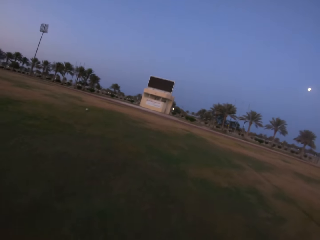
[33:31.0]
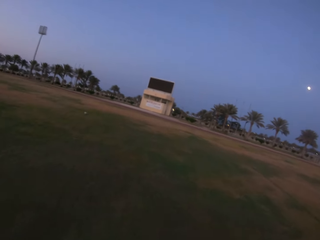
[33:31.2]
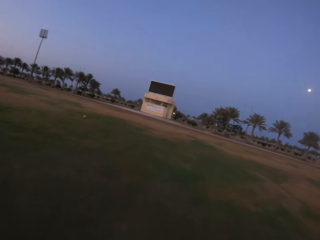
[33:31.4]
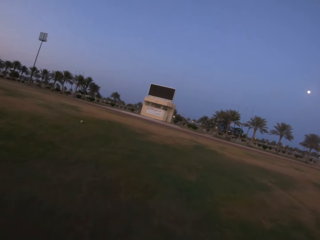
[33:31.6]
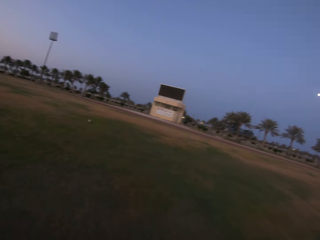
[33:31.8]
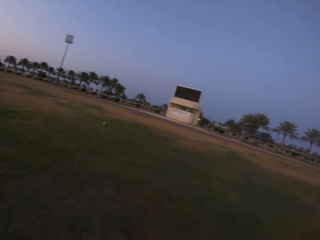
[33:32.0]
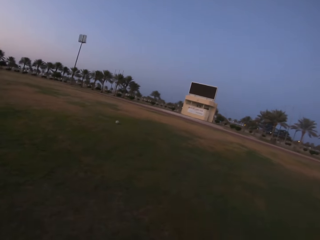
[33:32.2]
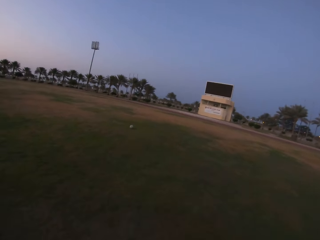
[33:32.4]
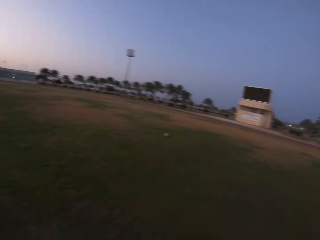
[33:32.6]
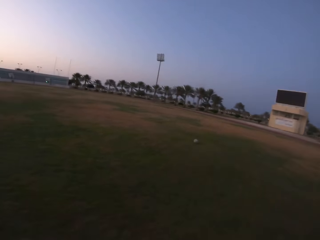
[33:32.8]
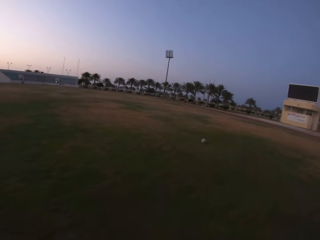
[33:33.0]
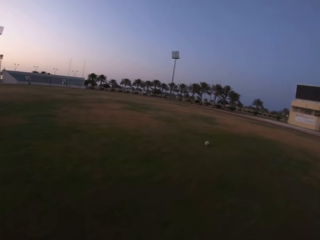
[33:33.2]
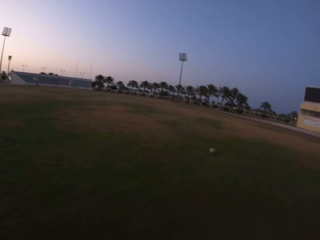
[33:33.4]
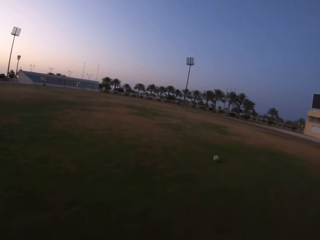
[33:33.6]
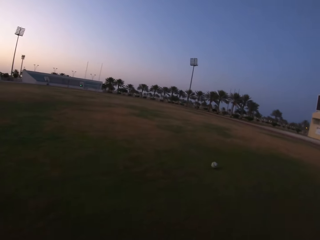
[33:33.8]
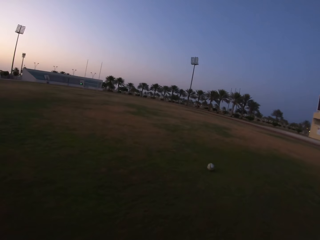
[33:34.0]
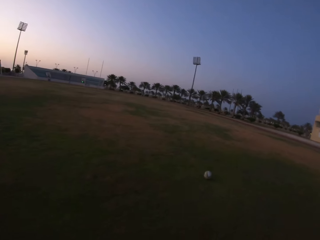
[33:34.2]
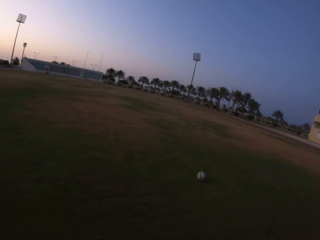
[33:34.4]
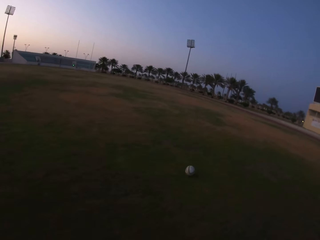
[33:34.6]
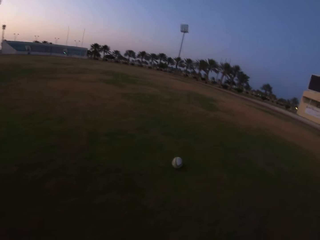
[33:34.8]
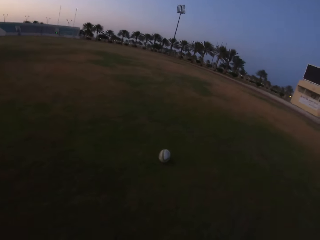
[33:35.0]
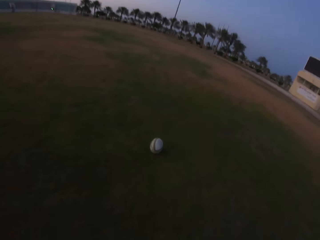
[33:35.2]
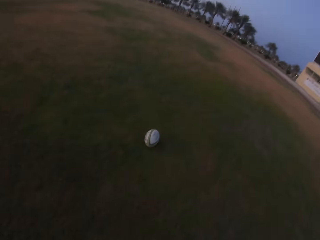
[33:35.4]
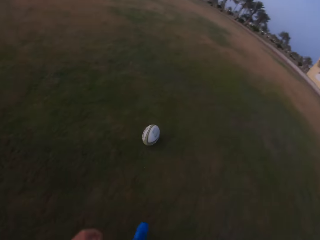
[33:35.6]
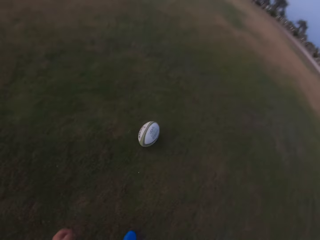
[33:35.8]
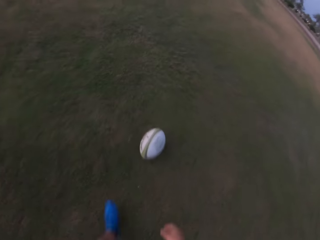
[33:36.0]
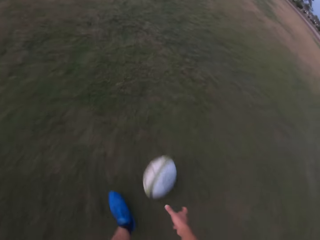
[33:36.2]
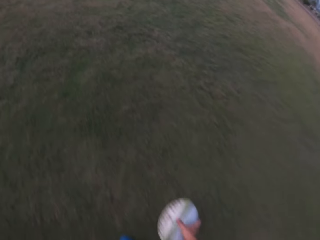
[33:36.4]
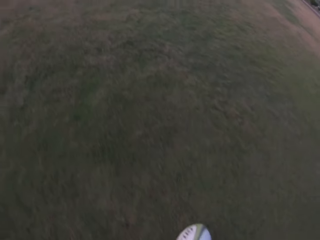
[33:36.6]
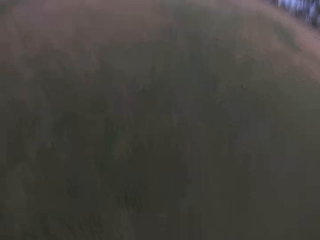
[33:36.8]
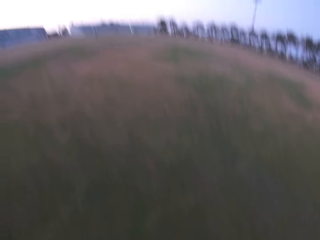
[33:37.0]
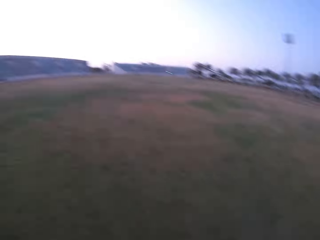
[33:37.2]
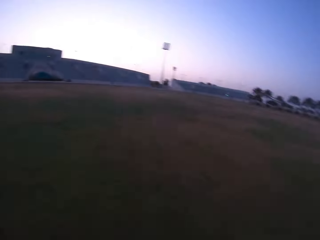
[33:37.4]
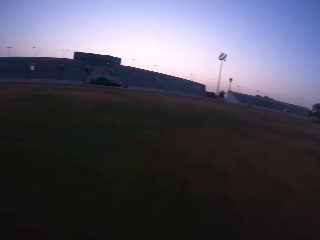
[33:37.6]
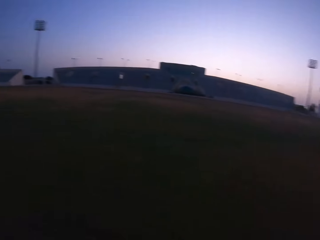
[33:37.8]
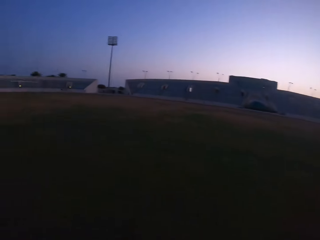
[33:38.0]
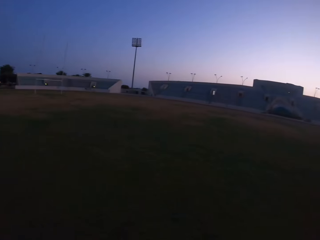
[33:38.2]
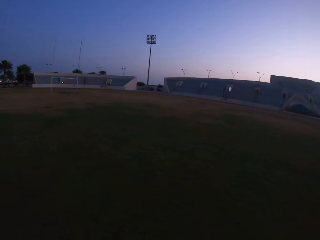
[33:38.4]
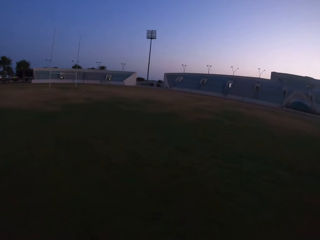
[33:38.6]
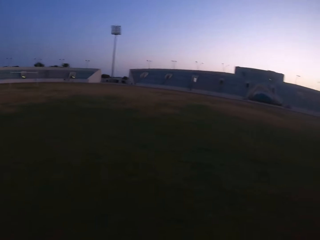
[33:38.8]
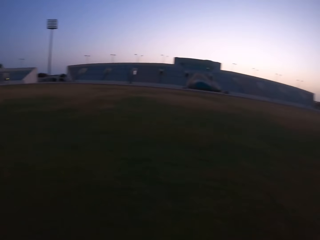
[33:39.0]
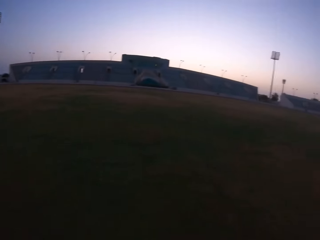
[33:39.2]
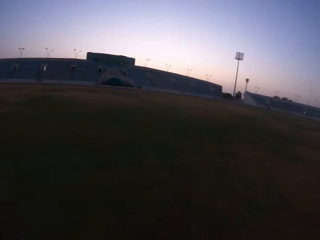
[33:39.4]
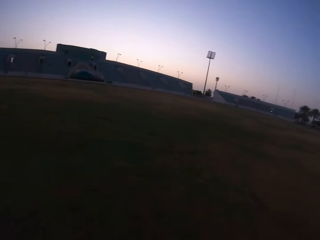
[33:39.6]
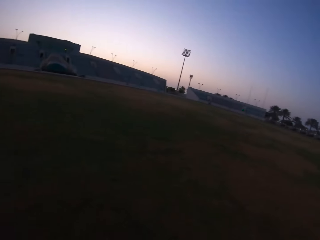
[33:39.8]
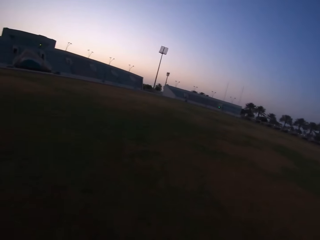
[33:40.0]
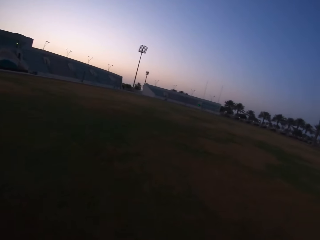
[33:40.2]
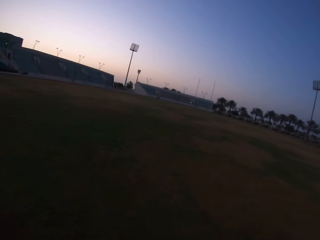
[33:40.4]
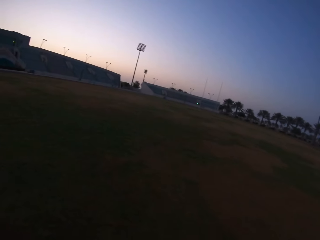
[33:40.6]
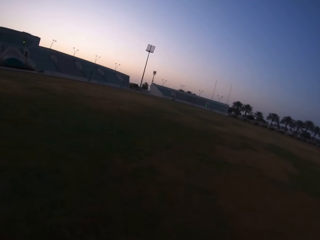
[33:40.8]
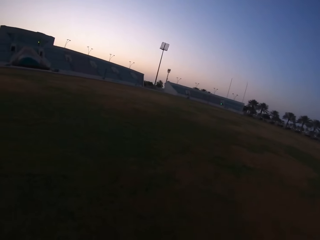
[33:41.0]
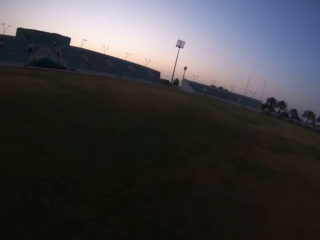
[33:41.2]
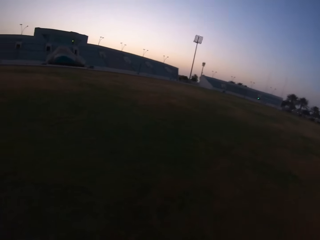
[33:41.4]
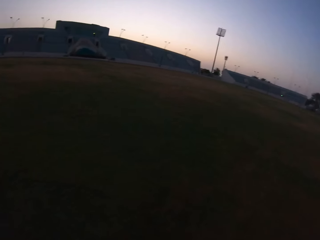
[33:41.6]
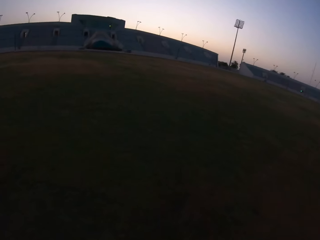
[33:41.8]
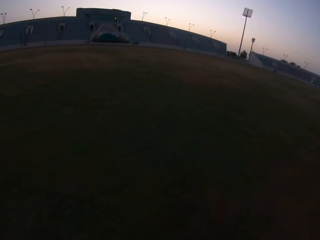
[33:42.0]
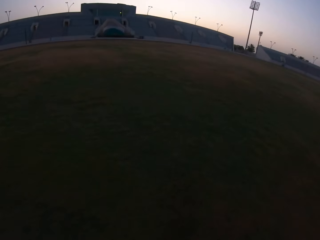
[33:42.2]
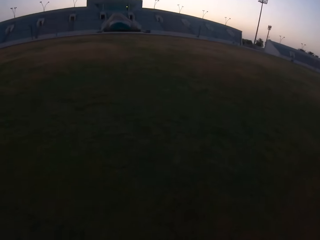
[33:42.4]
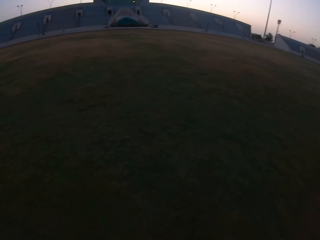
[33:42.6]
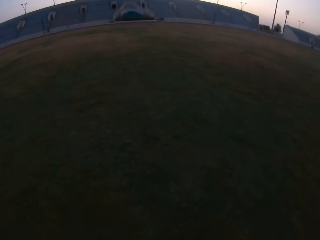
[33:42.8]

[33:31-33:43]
The camera wearer picks the ball from the ground. They look around the field.

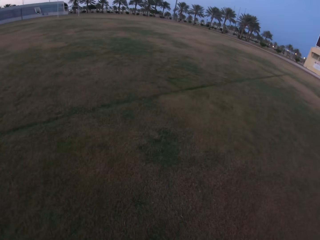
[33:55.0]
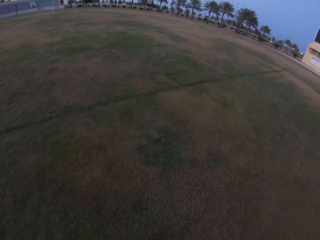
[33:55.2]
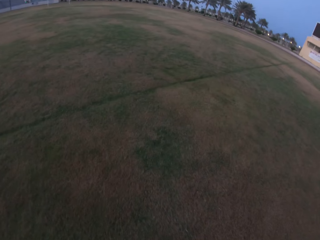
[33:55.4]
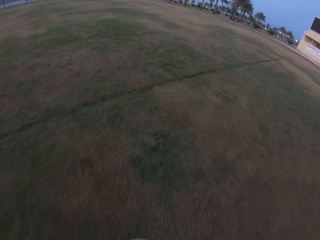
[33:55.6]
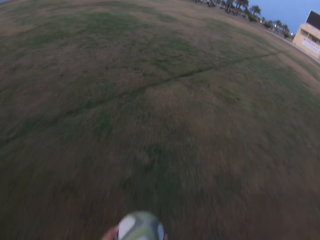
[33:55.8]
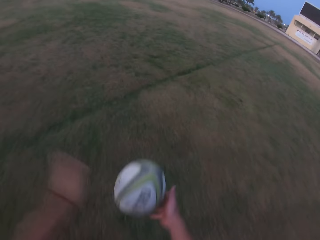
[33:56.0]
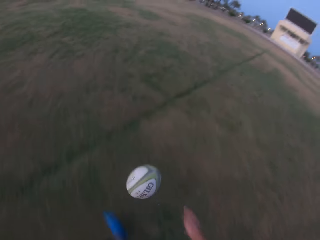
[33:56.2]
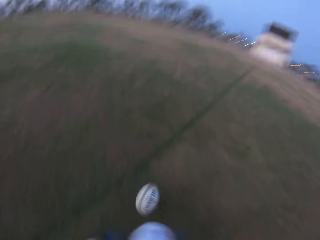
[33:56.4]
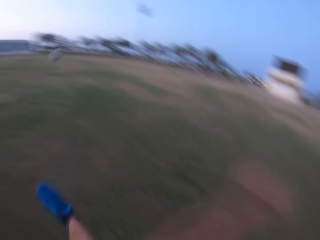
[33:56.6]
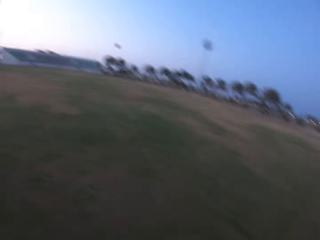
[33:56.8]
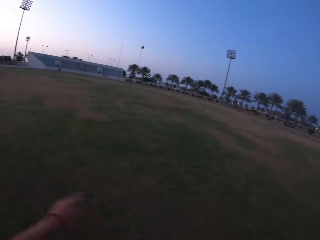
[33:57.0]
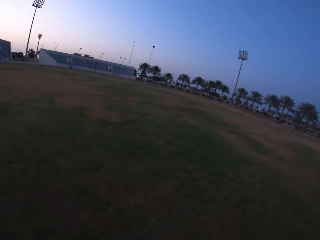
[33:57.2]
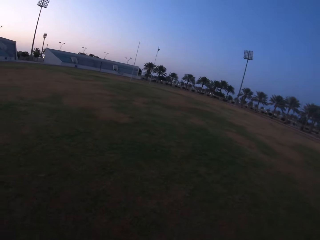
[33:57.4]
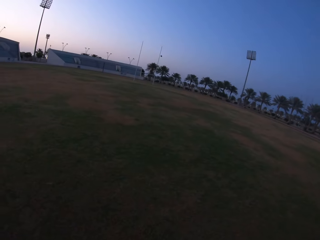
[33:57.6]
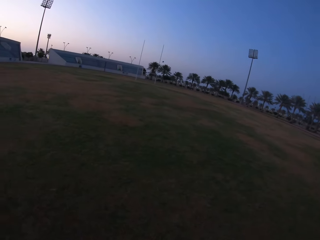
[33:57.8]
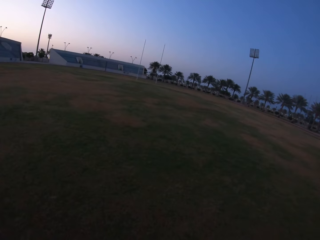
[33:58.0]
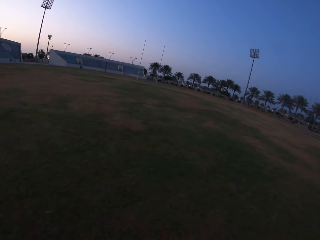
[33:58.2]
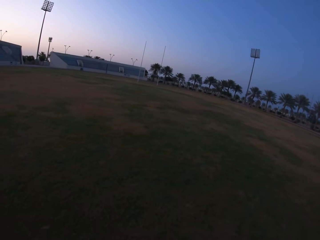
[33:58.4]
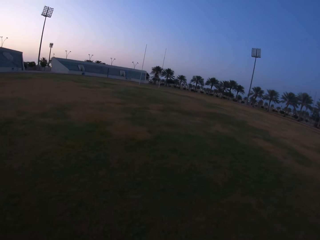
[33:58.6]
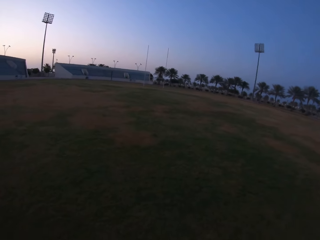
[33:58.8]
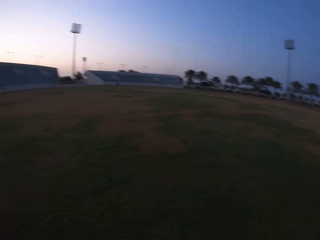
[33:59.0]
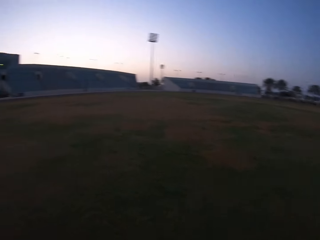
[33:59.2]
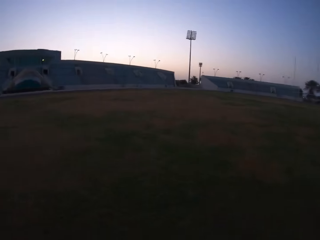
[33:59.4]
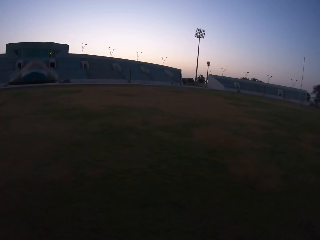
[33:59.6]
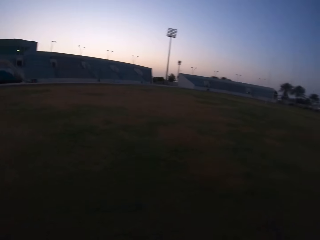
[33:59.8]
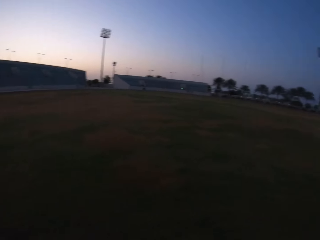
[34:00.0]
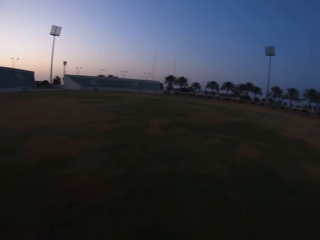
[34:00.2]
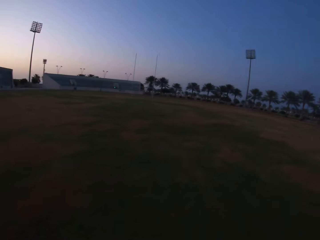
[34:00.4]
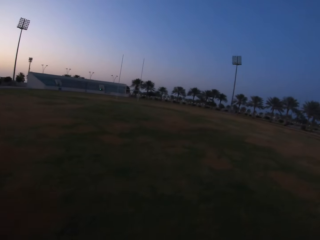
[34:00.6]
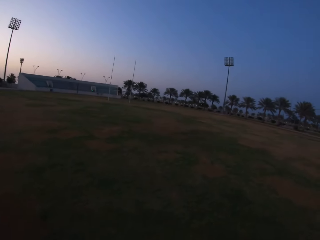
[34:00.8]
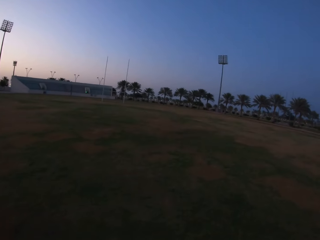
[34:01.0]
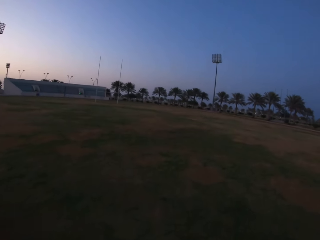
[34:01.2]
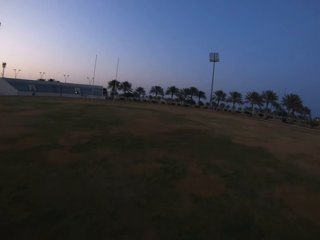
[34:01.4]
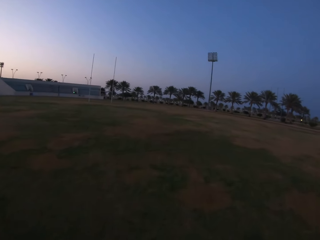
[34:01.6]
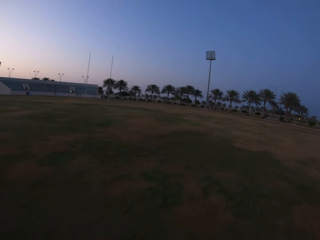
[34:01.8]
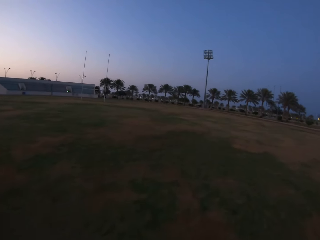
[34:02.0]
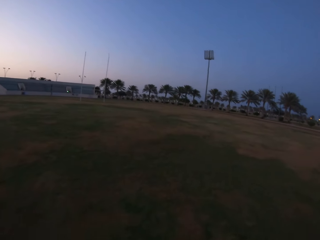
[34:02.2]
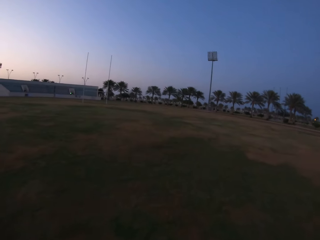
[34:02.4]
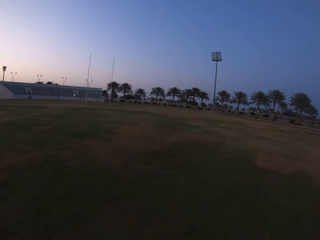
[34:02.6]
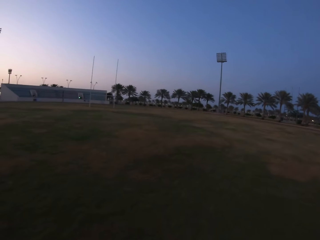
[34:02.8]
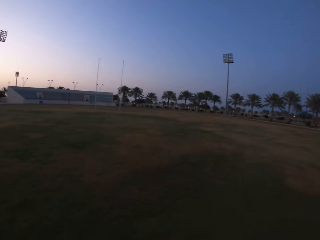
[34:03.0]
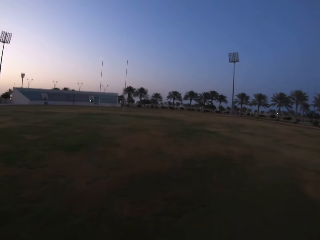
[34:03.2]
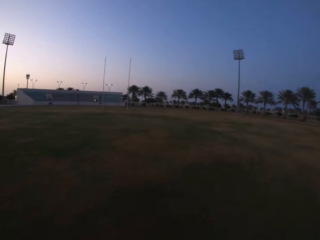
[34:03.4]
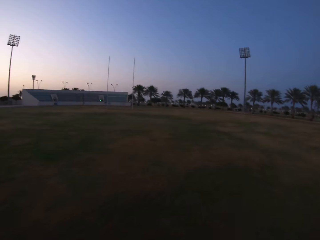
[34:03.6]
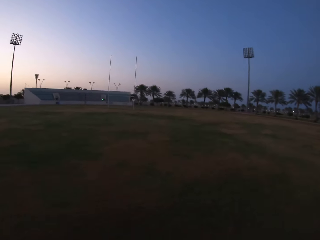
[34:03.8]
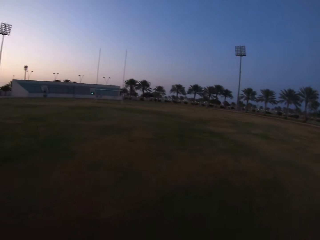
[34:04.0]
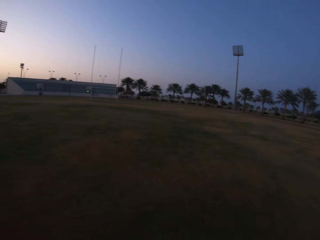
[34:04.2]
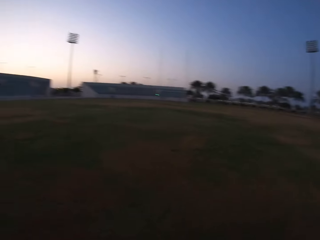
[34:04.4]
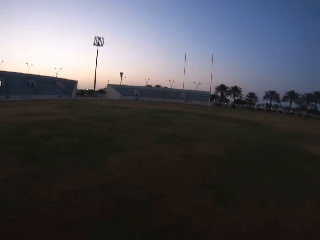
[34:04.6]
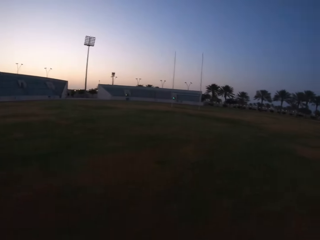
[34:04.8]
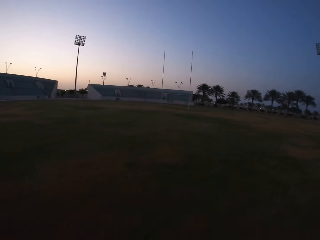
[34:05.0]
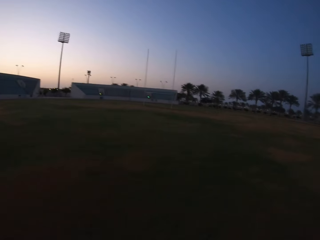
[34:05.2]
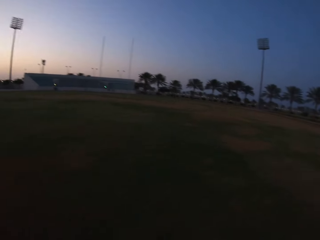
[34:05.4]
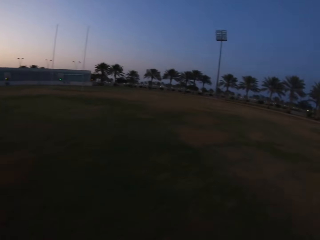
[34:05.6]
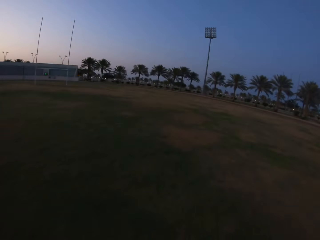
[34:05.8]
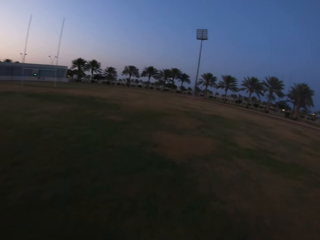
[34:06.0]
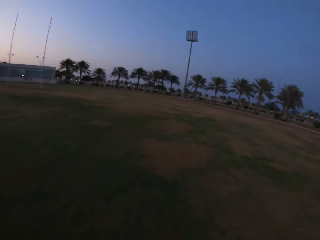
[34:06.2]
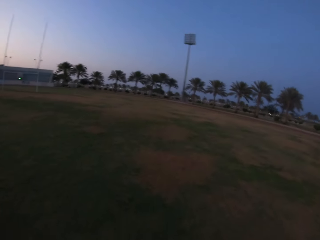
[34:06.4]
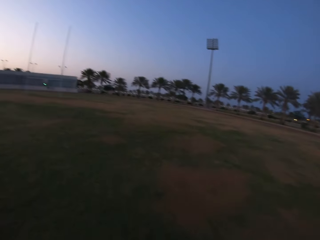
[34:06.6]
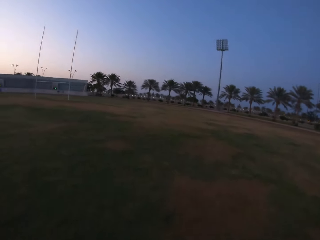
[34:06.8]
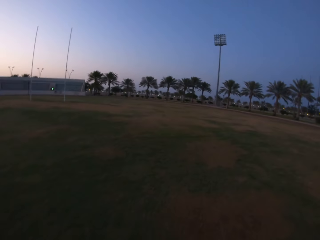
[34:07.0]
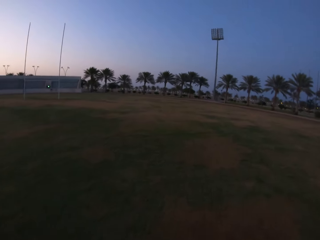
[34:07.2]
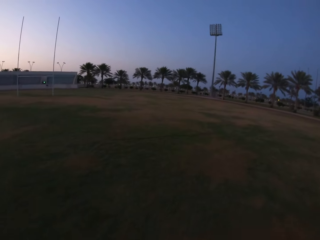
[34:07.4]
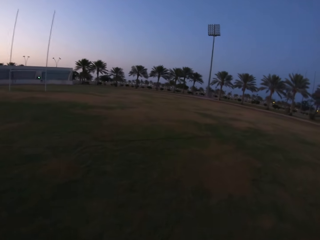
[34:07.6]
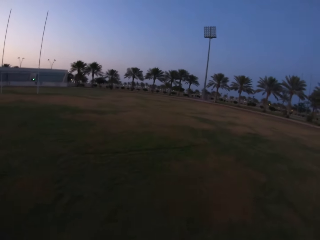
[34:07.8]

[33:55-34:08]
The camera wearer throws the ball up and then kicks it in the field. They walk towards the ball. They run in the field.
